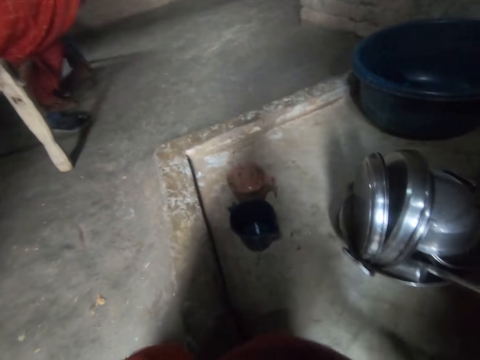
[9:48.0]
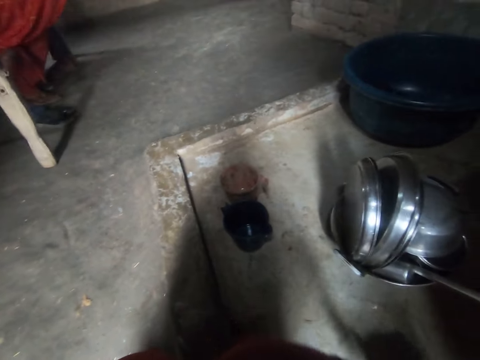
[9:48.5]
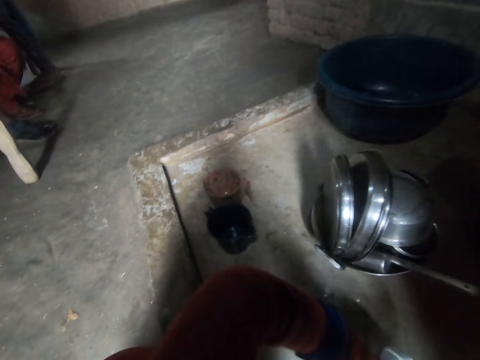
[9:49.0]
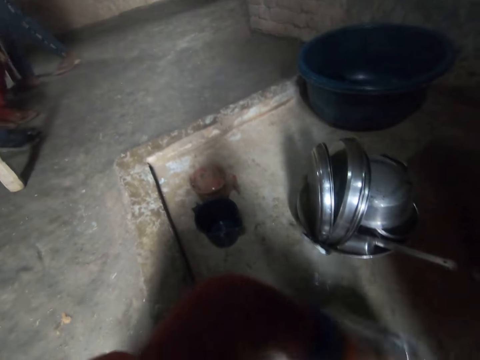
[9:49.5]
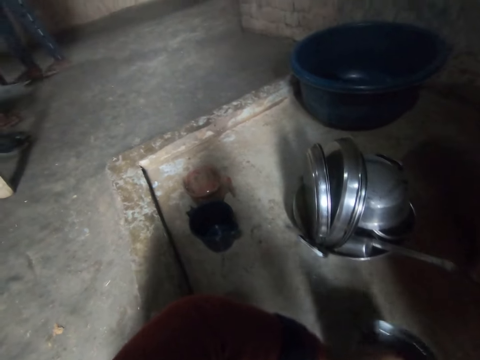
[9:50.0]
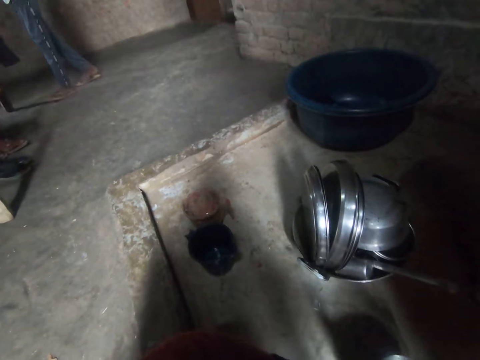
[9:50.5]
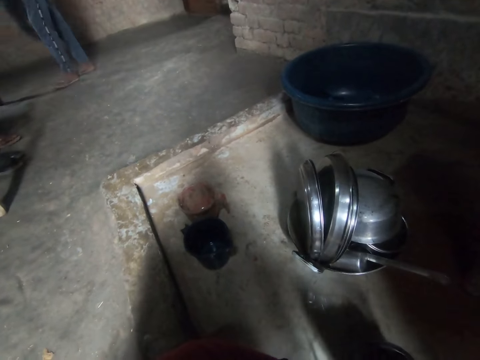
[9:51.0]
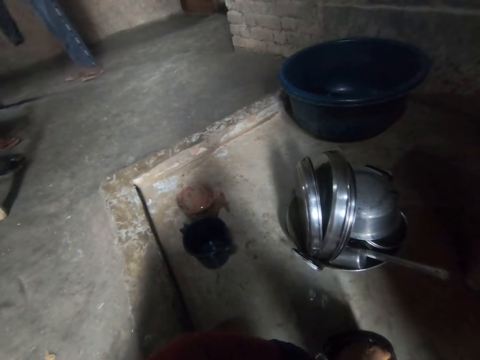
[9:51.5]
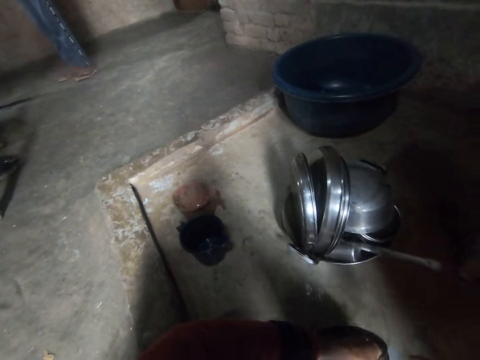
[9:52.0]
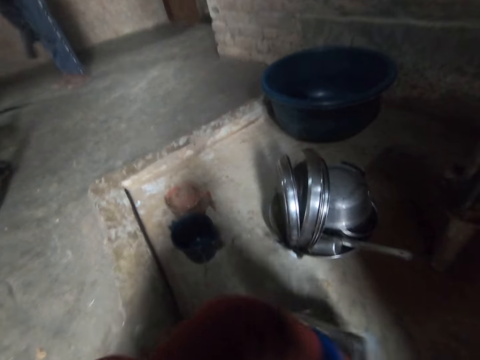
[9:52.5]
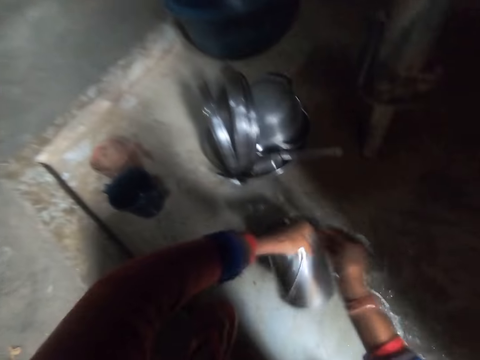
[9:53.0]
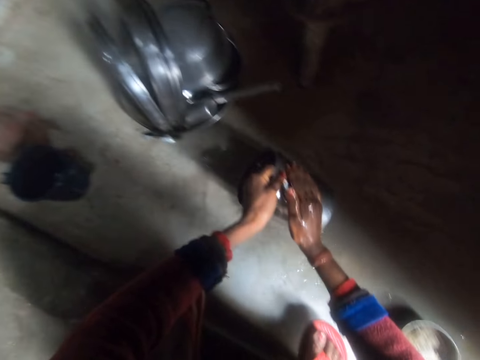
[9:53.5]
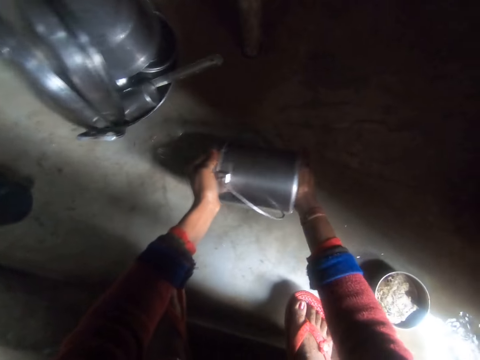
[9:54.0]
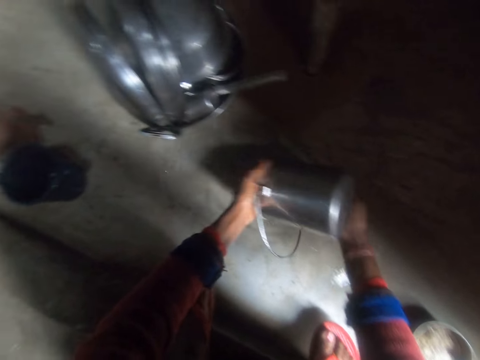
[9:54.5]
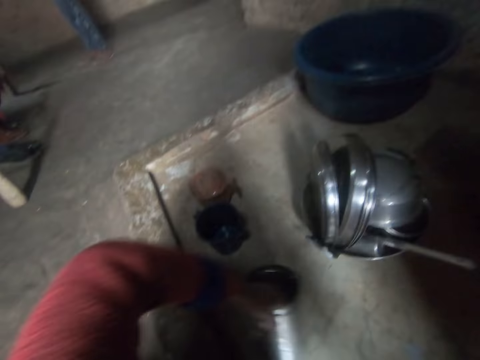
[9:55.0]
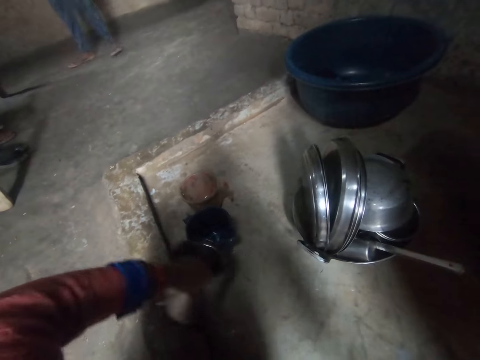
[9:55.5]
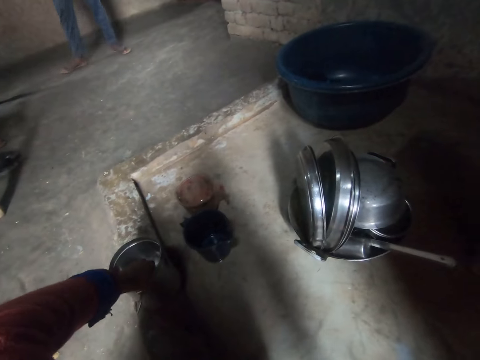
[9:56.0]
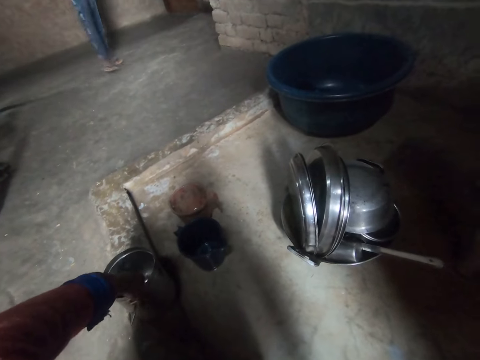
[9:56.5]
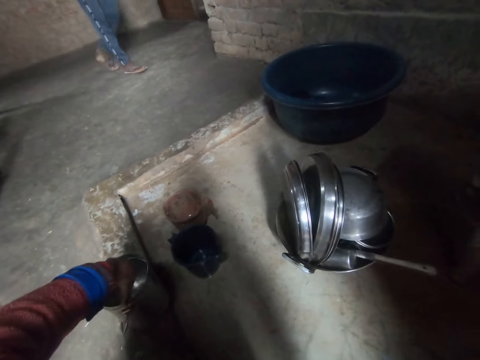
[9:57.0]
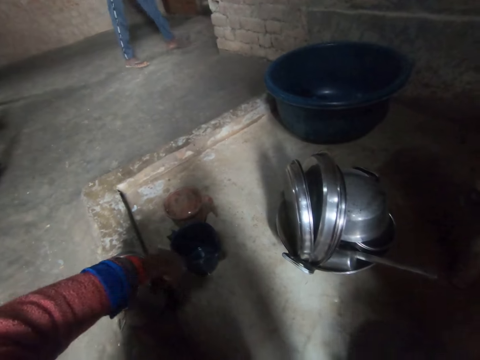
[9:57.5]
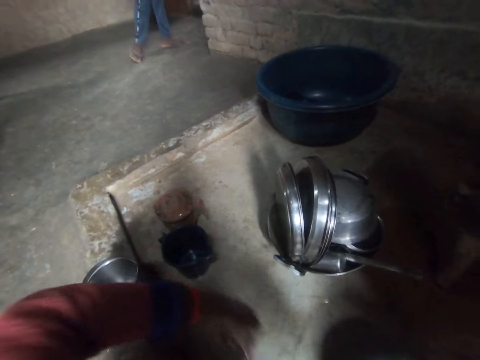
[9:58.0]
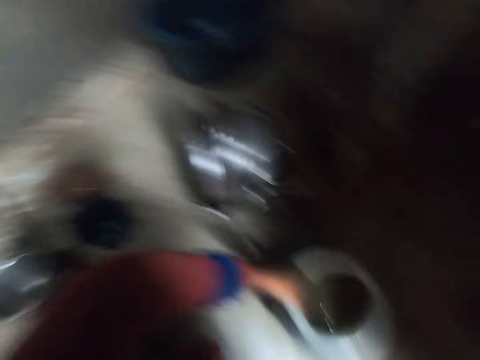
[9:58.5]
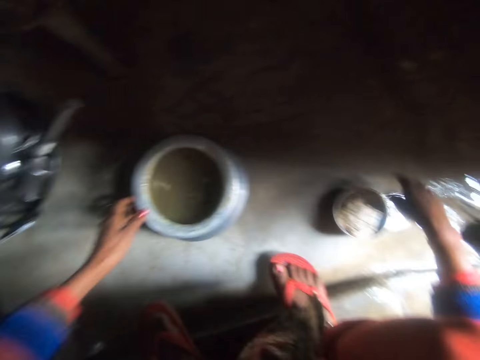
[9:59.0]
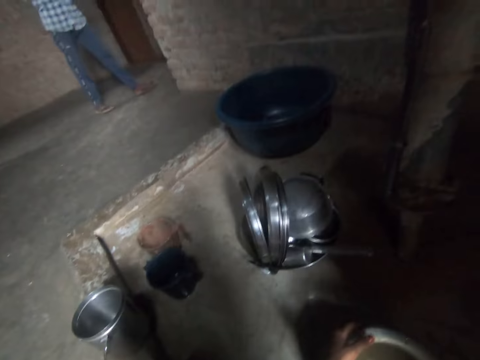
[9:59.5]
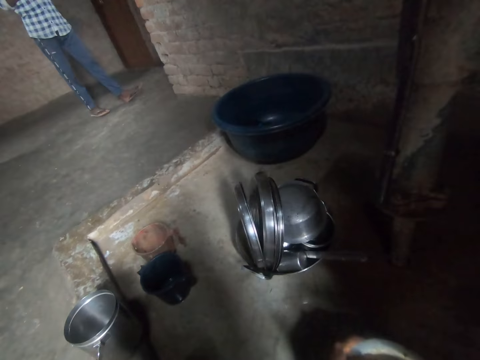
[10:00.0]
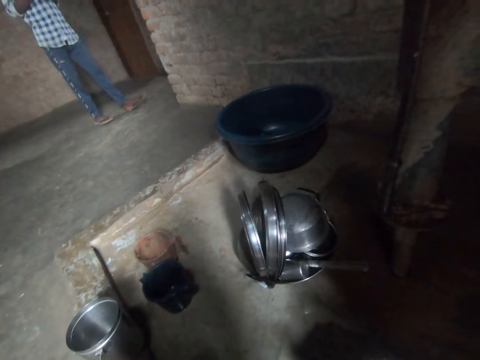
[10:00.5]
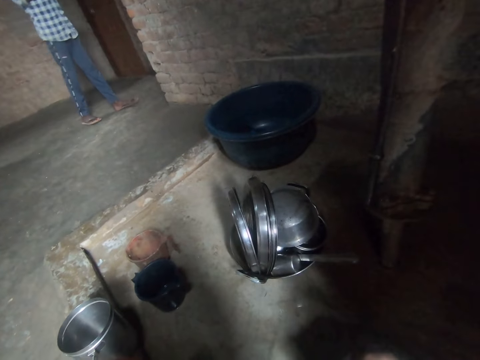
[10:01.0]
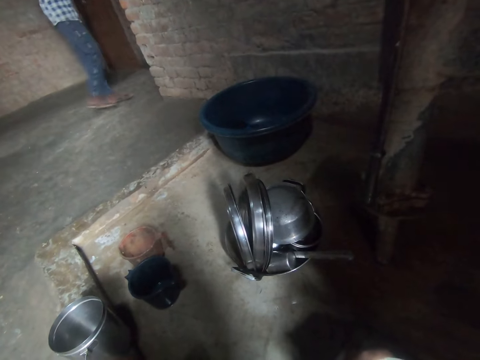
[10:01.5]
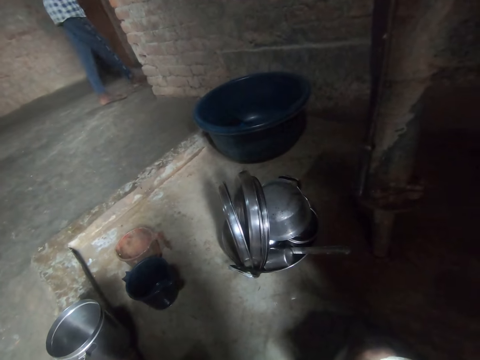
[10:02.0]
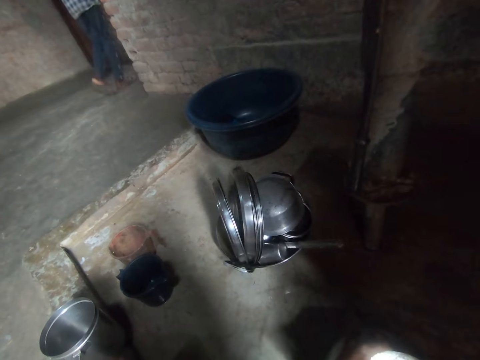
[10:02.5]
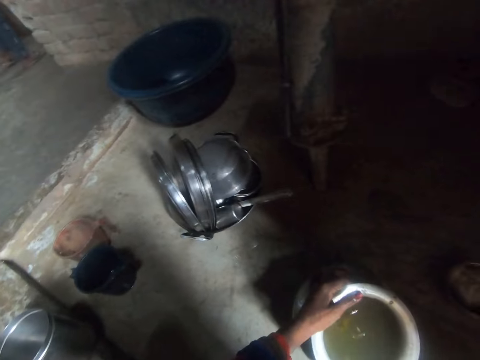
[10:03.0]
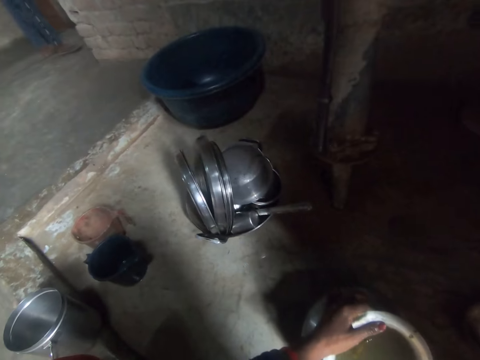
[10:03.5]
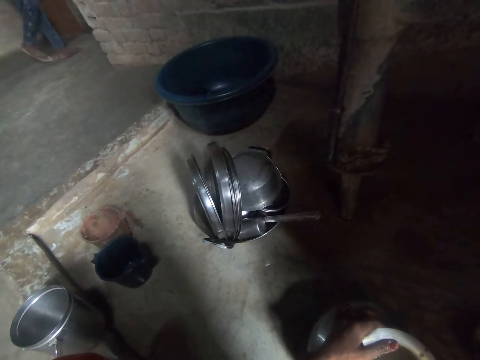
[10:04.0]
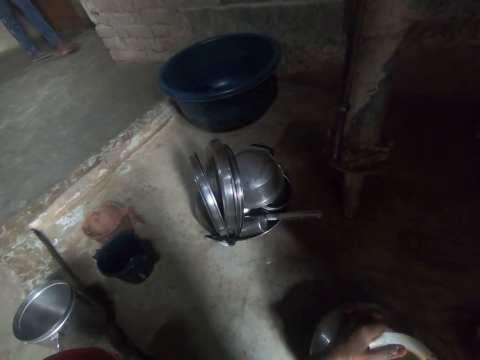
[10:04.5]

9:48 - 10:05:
The camera wearer rinses the stainless steel bucket or pot. A boy moves around. The camera wearer looks left. They drop the stainless steel bucket on the pavement. The boy walks towards a room. The camera wearer picks up the pot. They hold the stainless steel pot. They wash the pot.

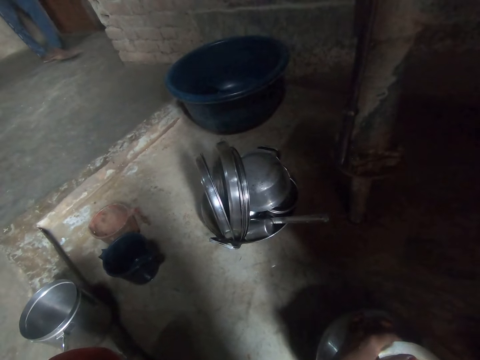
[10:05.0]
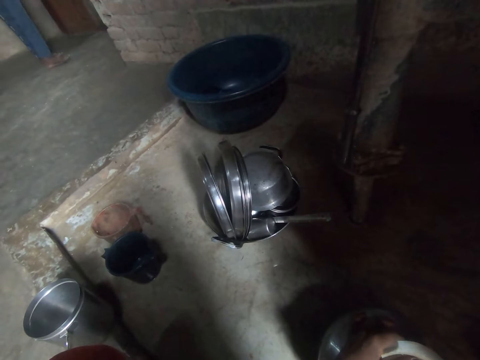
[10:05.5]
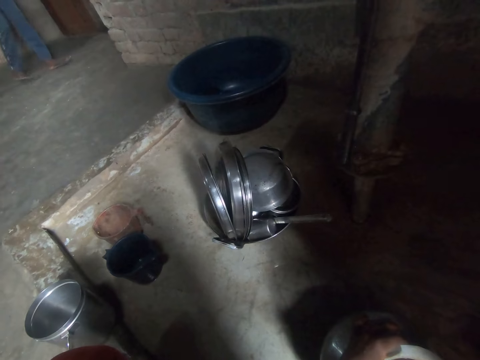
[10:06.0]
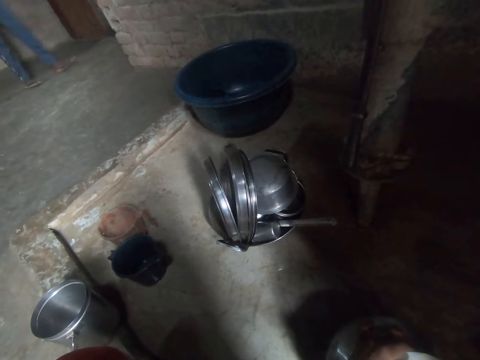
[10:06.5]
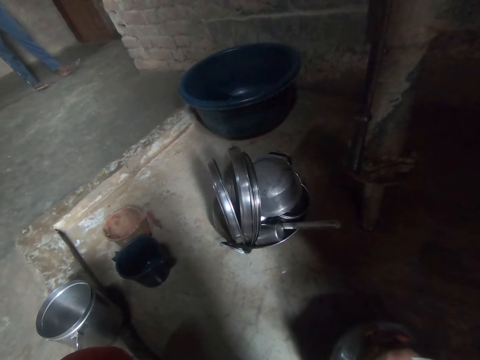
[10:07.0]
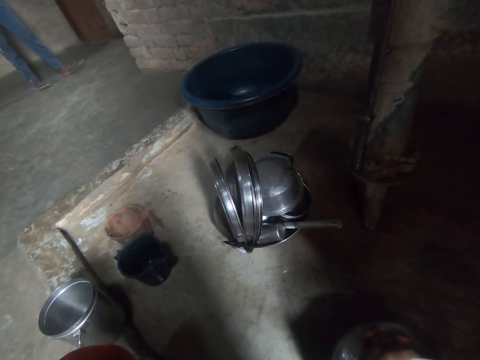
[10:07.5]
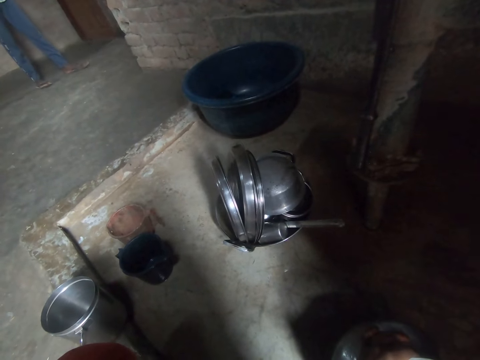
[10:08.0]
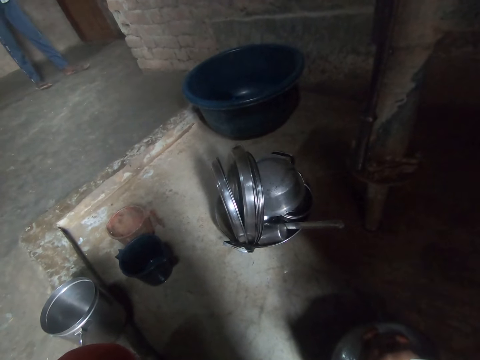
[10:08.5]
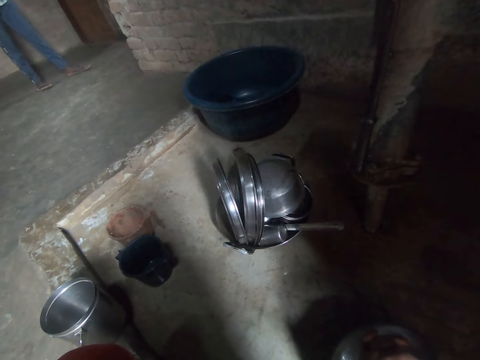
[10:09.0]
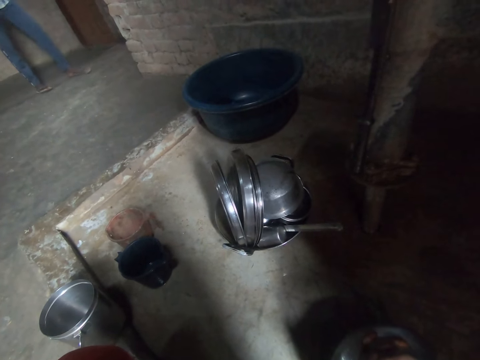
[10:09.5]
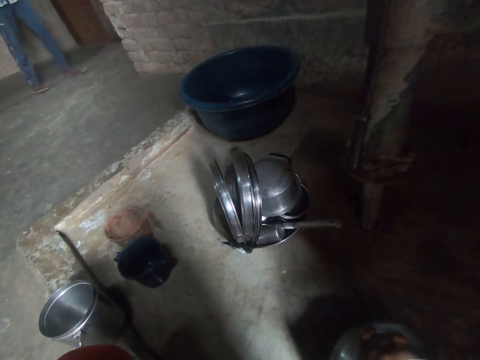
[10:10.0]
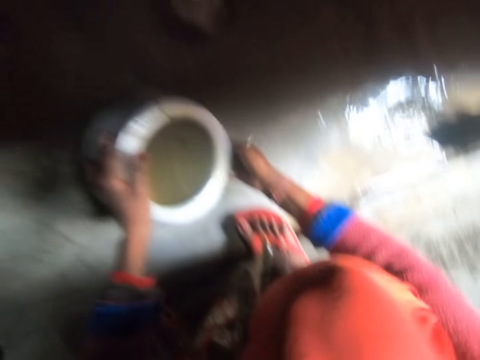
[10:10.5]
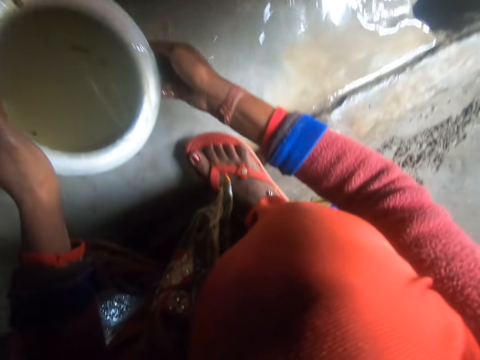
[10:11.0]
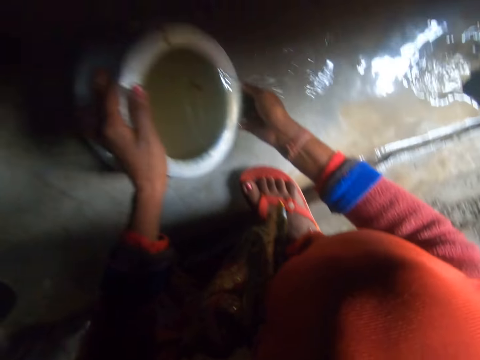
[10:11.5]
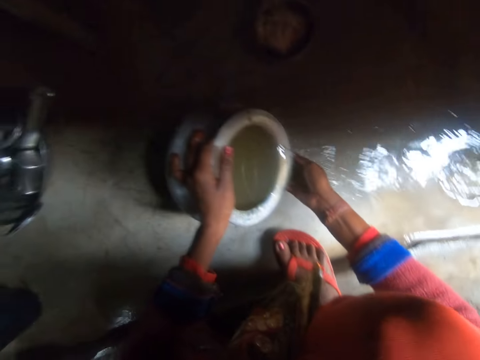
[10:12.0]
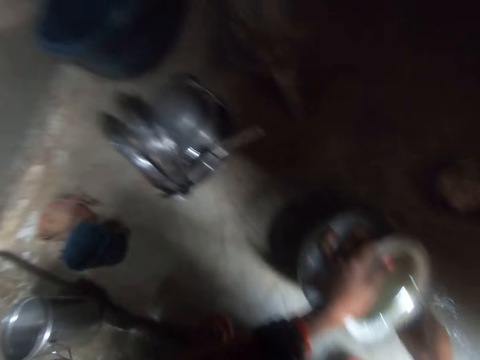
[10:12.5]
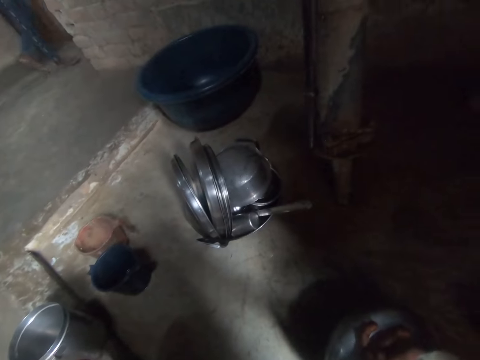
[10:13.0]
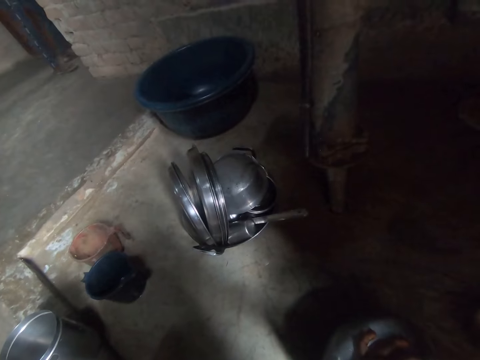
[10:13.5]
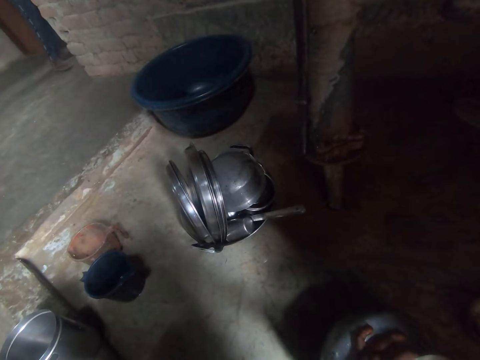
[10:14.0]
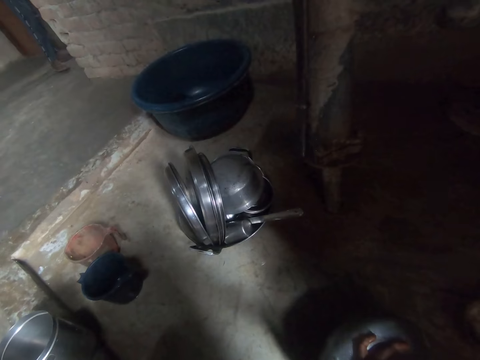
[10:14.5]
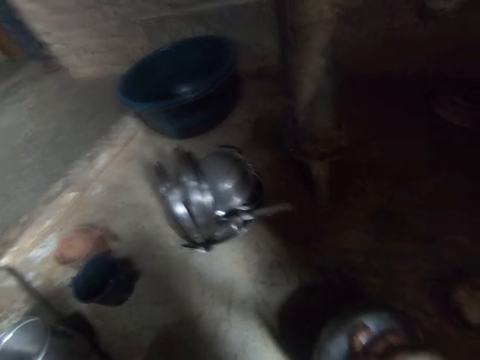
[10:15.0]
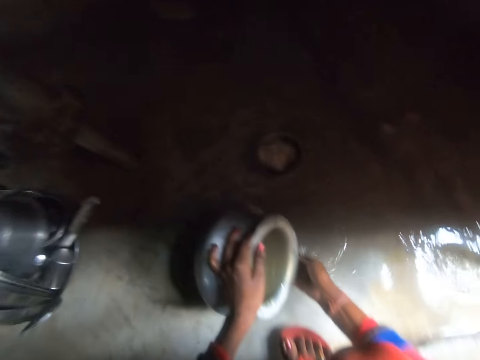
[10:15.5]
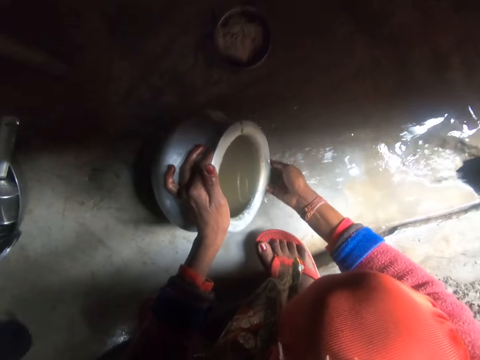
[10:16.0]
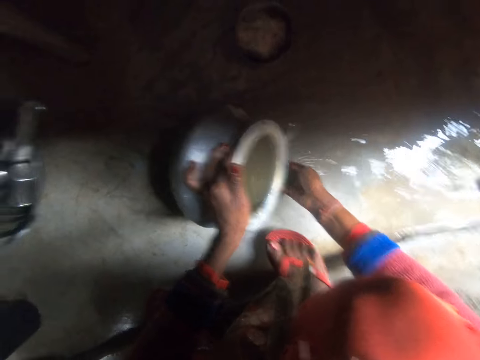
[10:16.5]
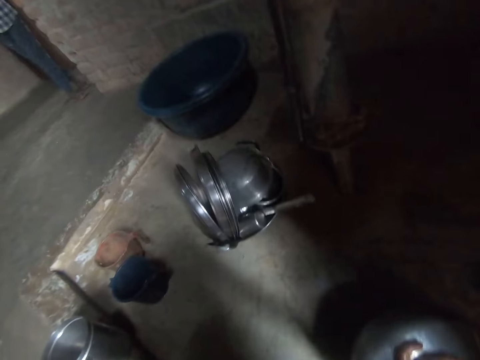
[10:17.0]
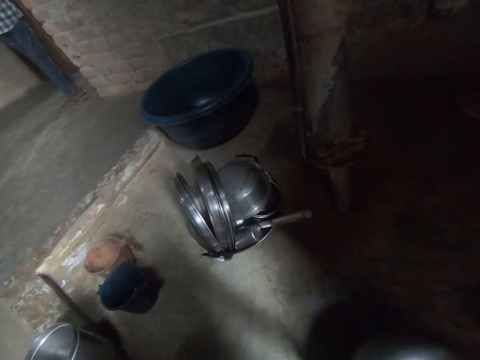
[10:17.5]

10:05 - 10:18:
The camera wearer pours the water in the stainless steel pot. They look left. They look at the pot.
